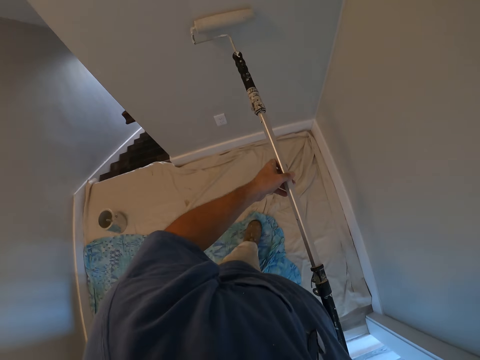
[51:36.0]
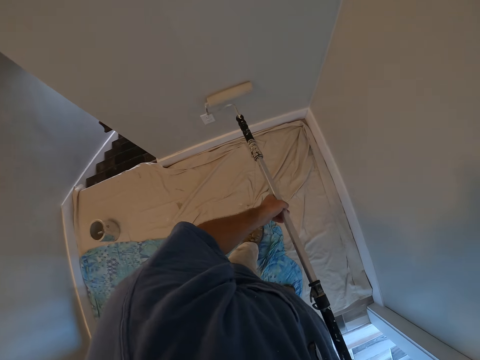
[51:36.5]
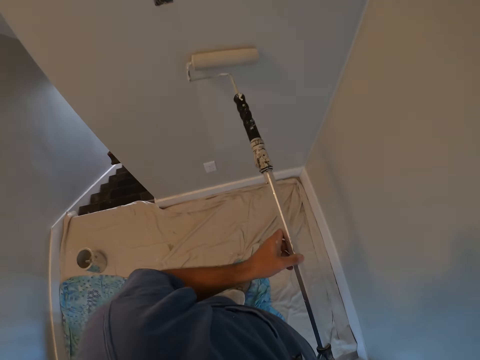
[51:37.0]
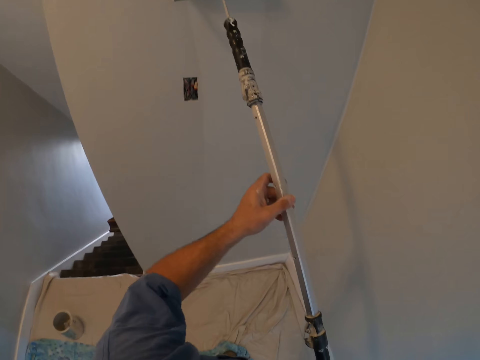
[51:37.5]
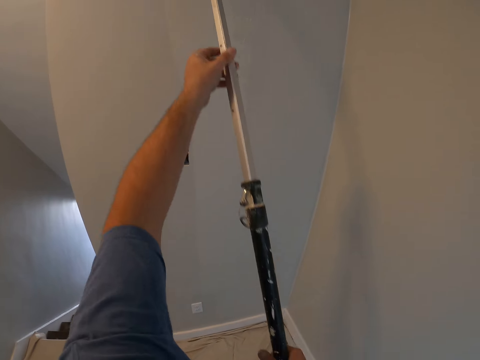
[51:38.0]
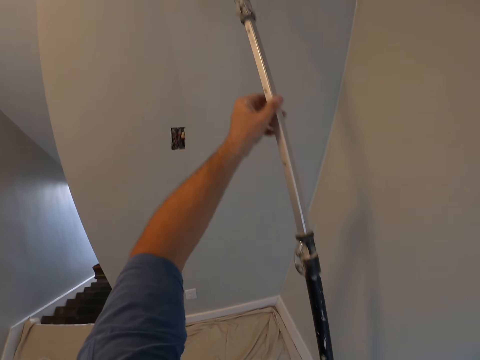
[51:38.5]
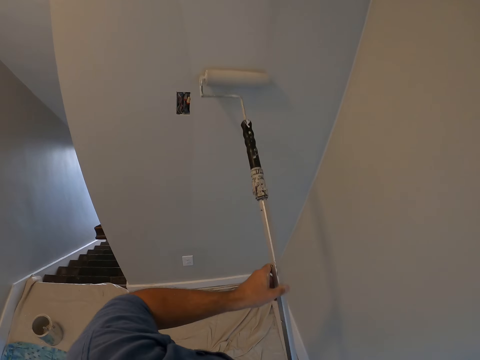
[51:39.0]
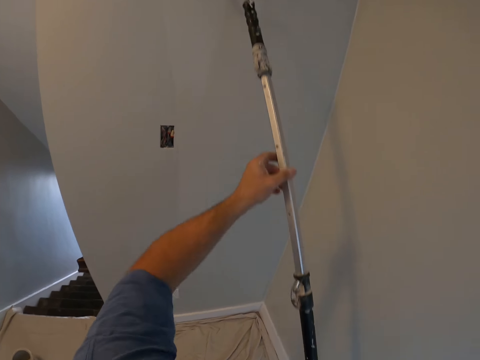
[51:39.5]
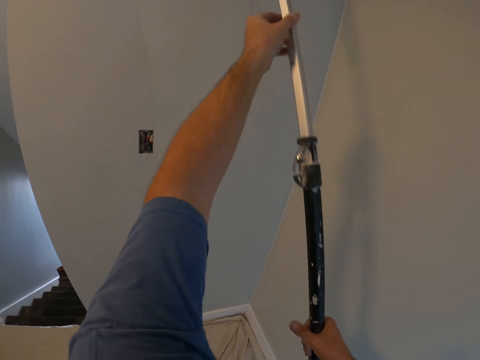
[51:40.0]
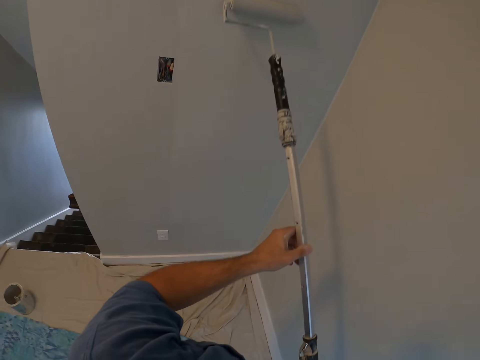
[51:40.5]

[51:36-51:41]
The camera wearer paints the wall of the room with the paint roller.

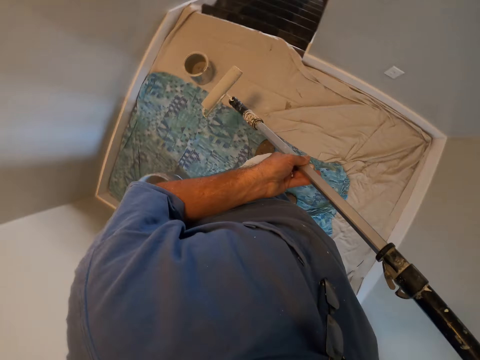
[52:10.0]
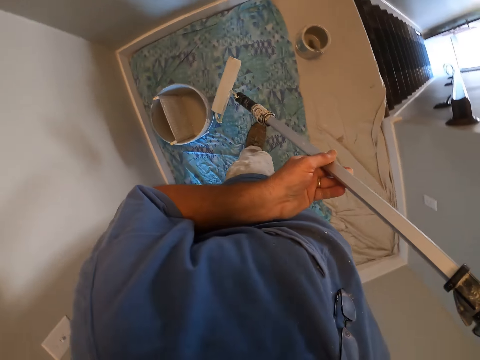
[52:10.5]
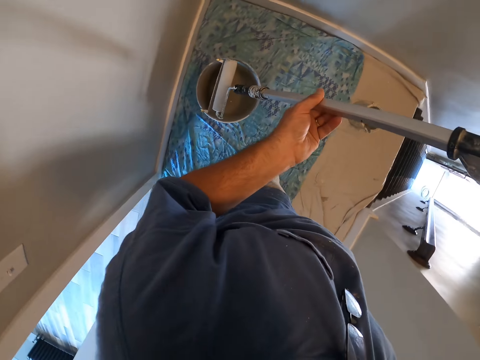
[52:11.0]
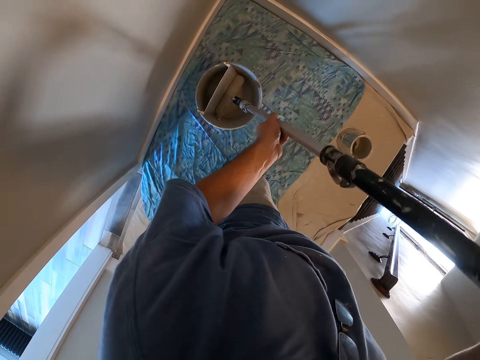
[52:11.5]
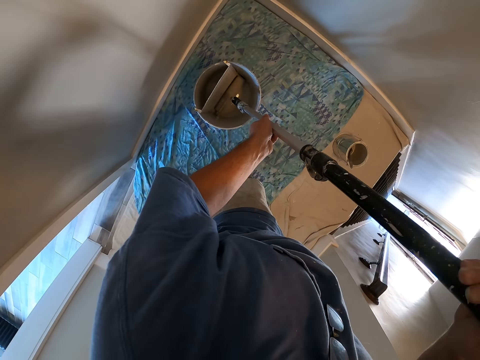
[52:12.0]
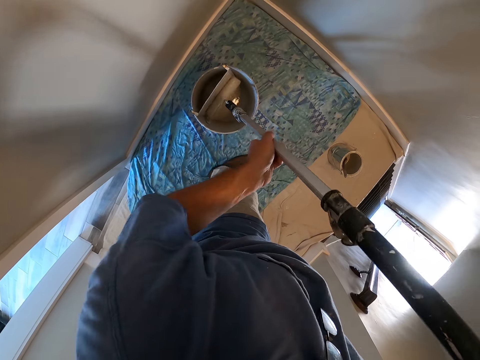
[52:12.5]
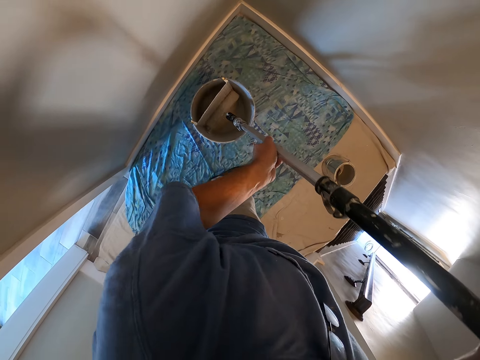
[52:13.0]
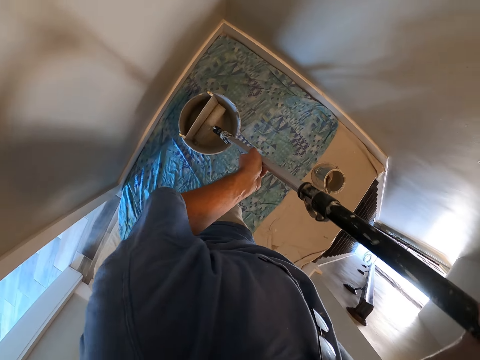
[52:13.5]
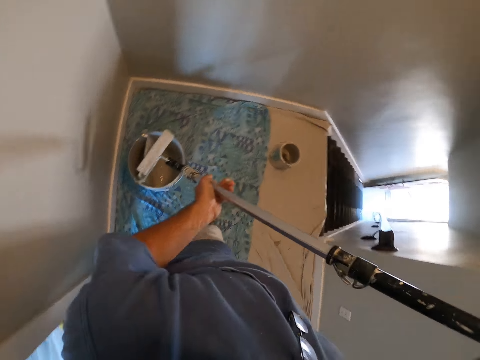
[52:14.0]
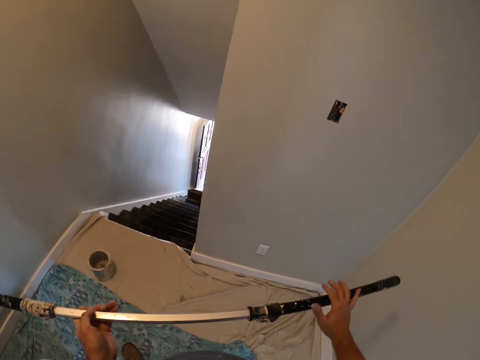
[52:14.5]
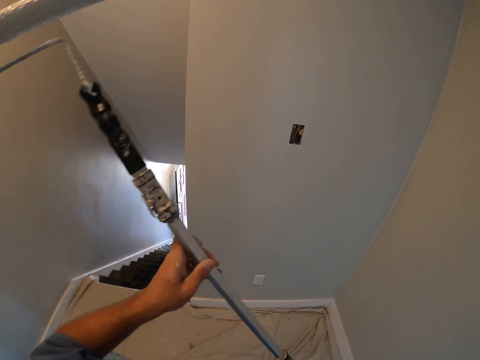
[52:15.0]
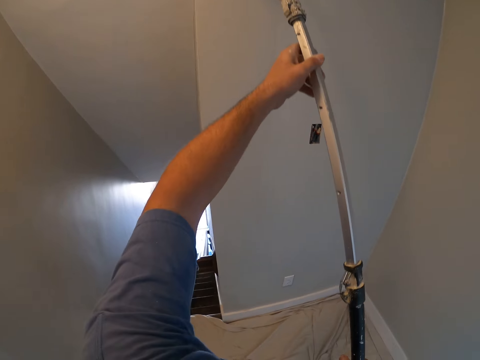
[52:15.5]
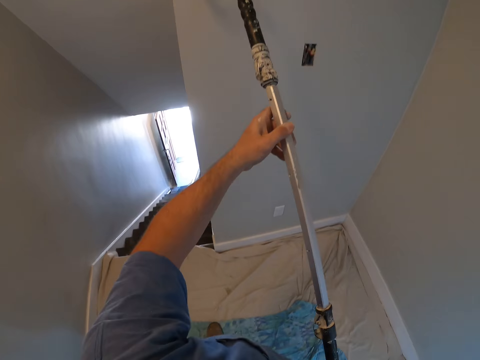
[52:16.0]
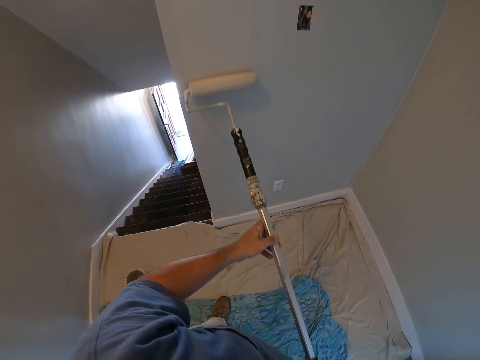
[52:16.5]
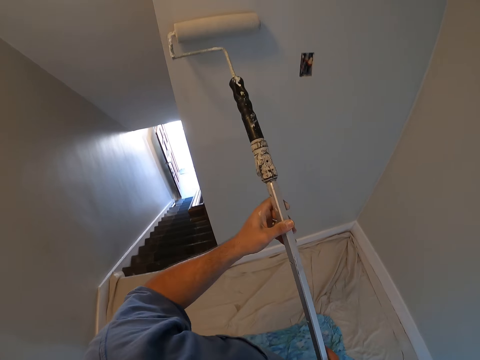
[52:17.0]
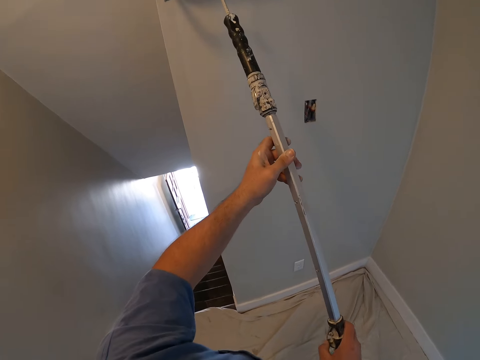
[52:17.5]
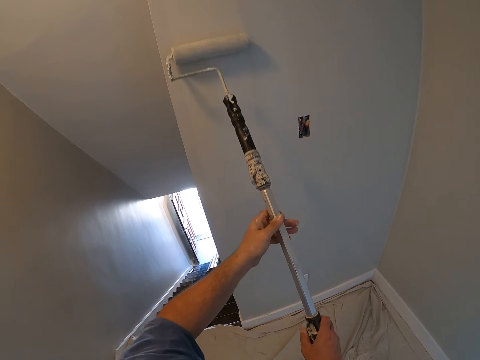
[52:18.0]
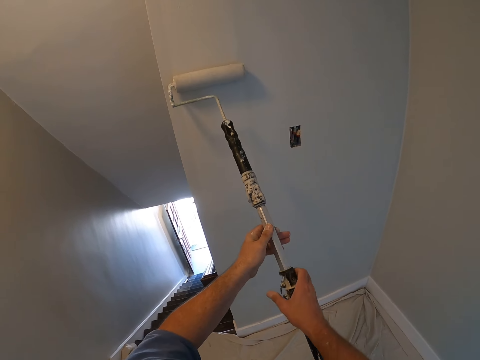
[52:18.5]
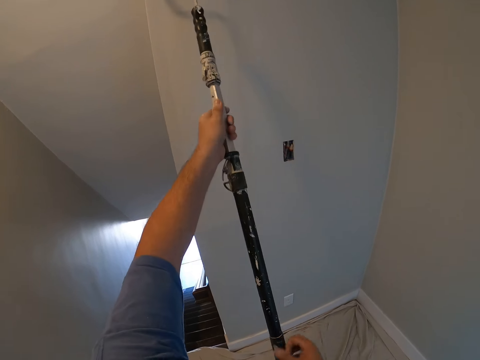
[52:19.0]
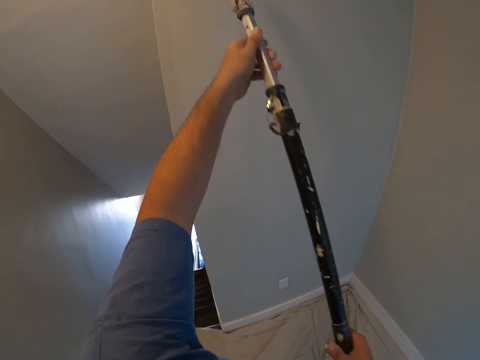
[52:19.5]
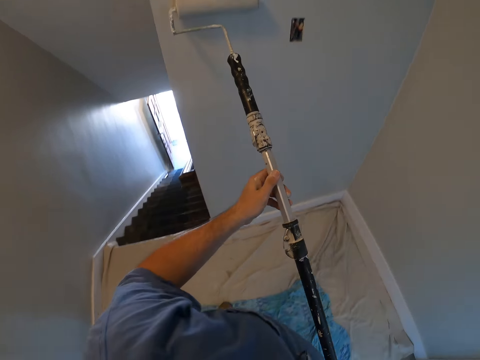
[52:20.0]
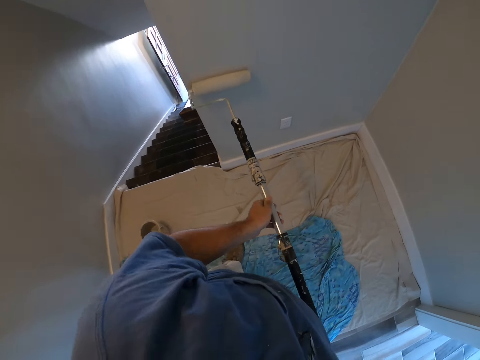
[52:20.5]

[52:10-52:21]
The camera wearer gets more paint from the paint container. They dip the paint roller in the bucket. They paint the wall of the room with the paint roller.

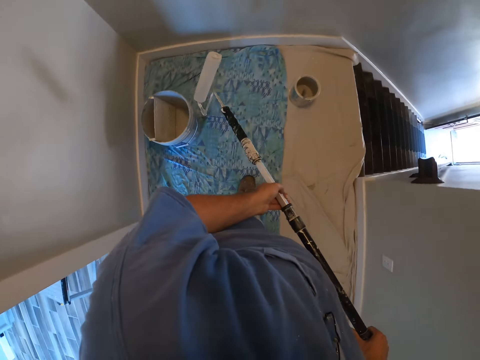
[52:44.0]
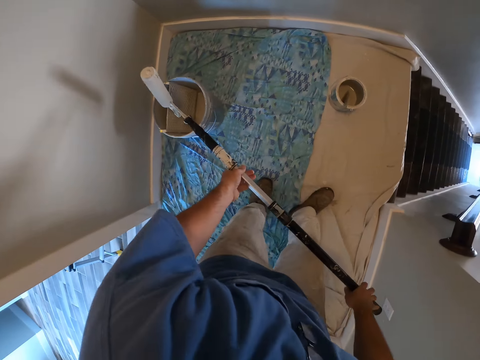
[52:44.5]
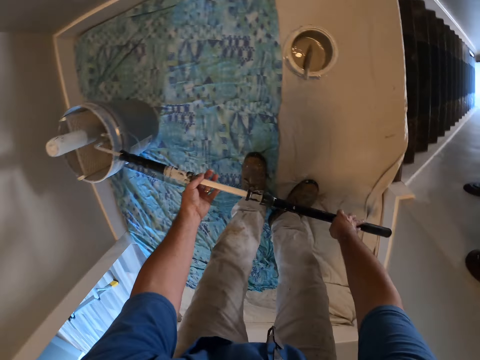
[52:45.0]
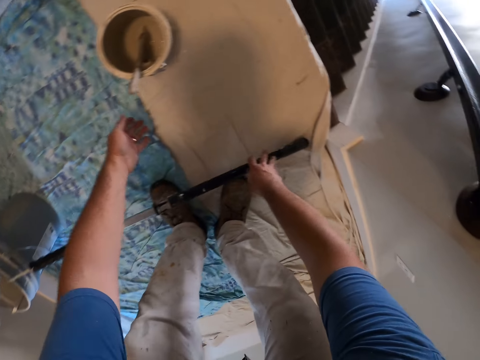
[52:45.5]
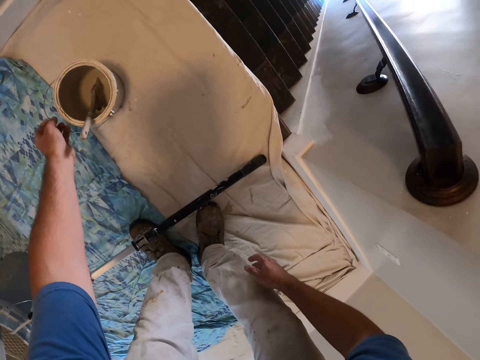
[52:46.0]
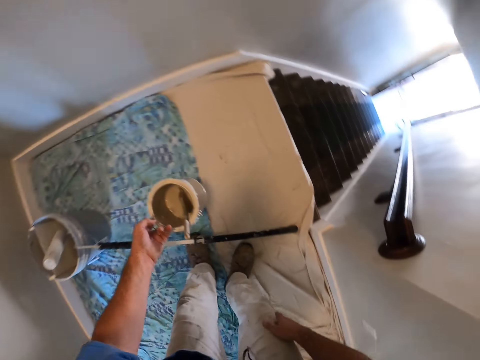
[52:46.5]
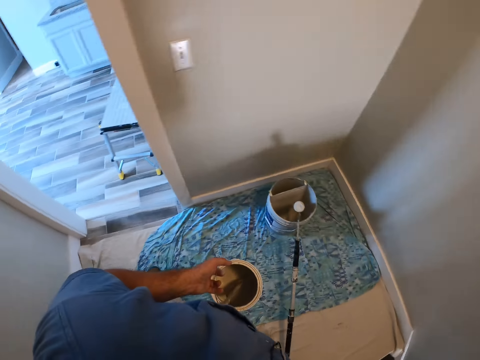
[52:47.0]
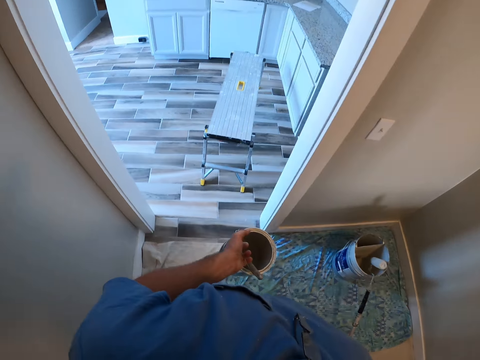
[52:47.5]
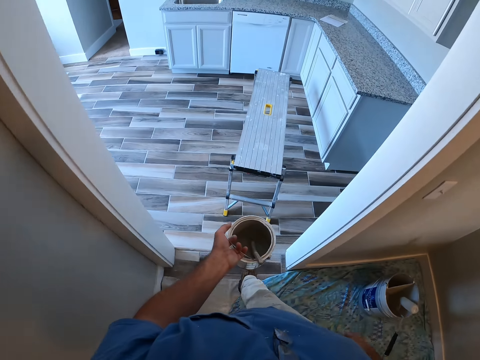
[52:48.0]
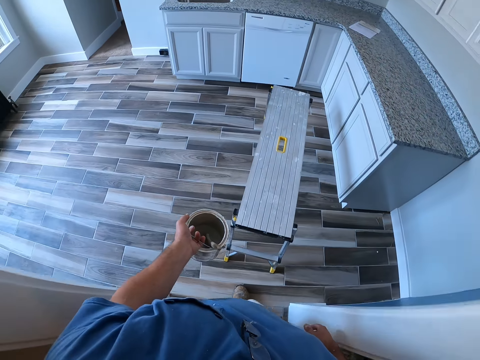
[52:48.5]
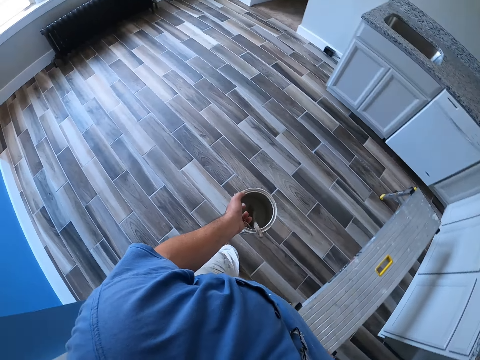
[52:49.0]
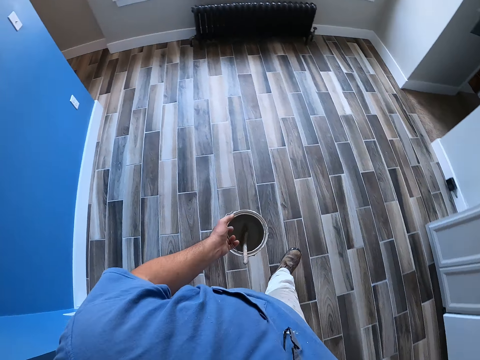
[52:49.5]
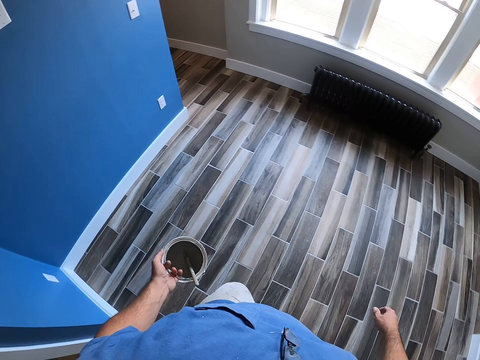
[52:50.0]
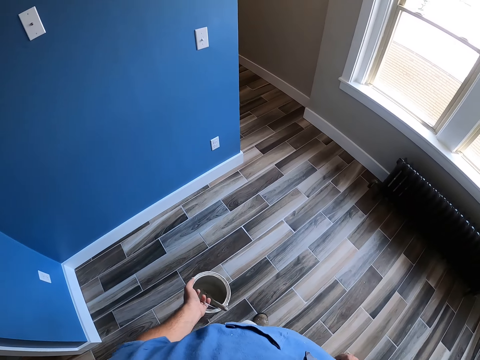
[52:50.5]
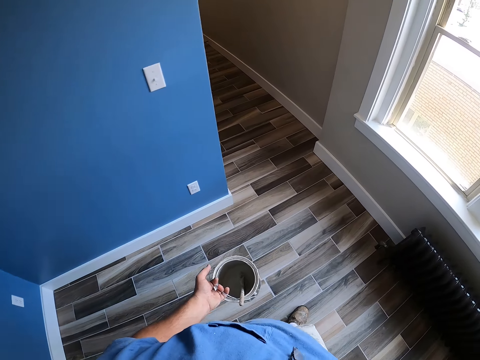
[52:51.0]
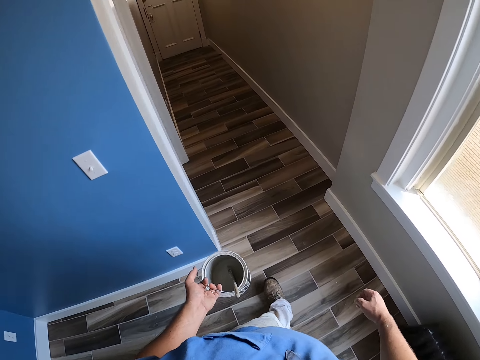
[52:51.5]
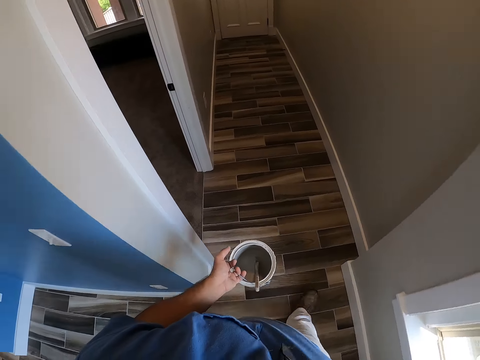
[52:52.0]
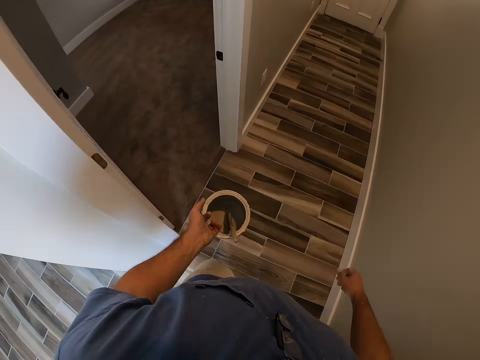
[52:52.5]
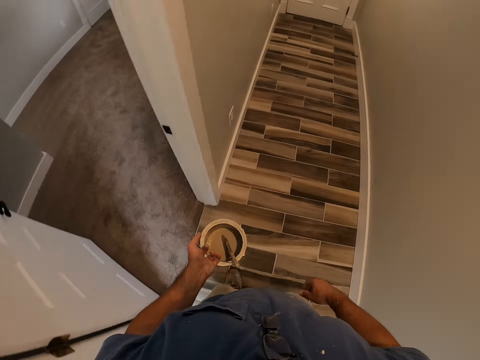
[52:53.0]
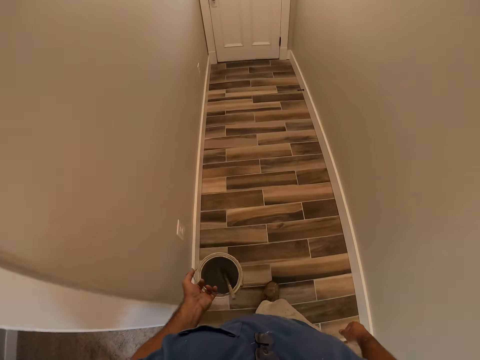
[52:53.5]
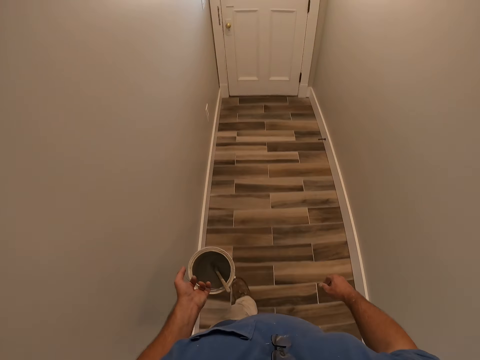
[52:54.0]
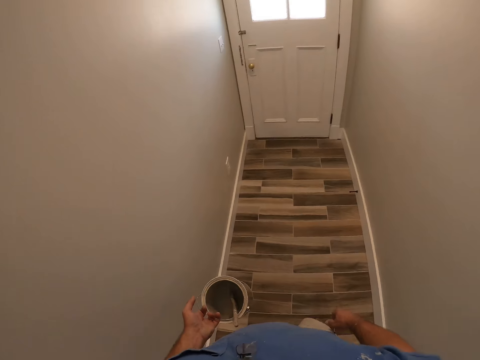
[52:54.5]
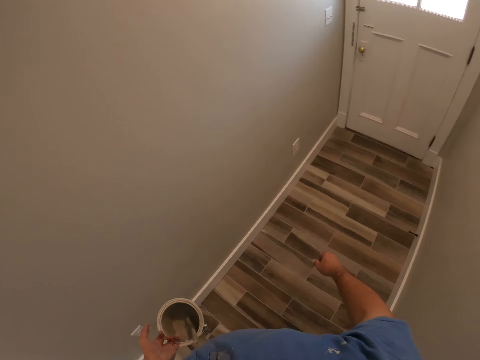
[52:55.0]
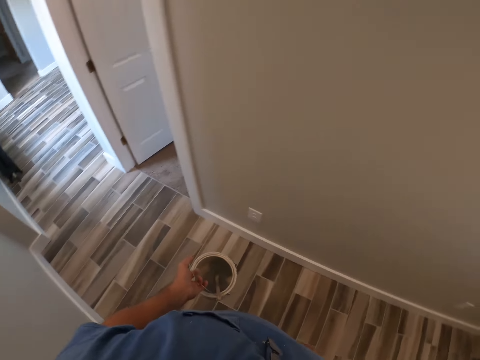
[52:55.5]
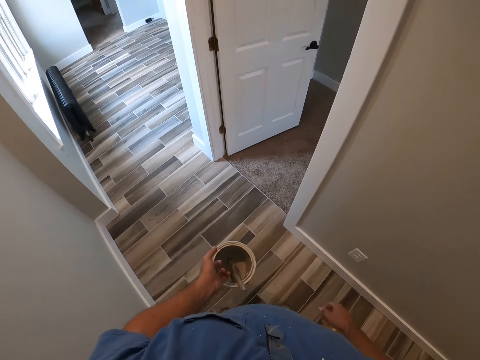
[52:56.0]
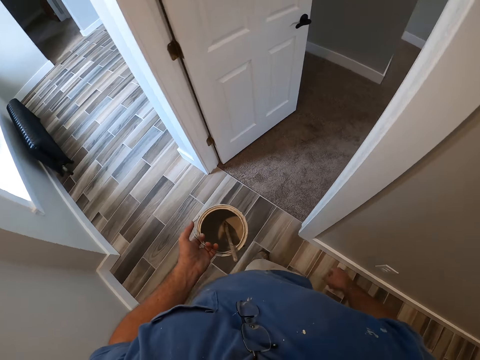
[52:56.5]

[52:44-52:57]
The camera wearer puts the paint roller on the paint container. He carries the smaller paint container with his left hand. He picks up the container and lifts the container. He walks out of the room into another room. He walks through the hallway.
